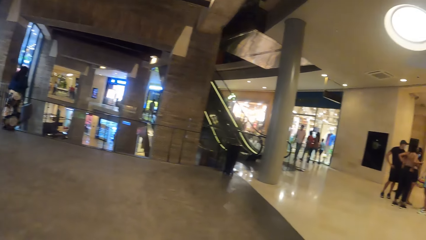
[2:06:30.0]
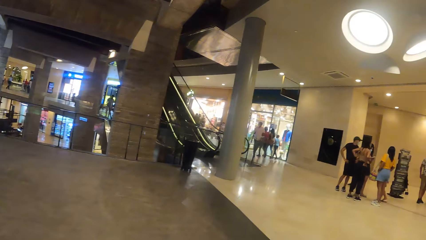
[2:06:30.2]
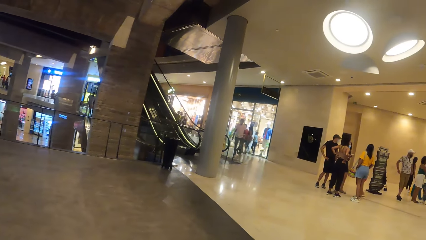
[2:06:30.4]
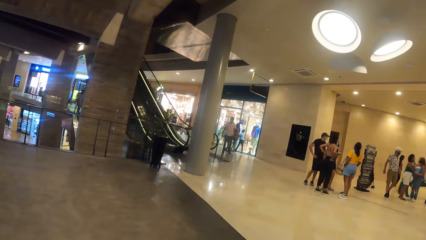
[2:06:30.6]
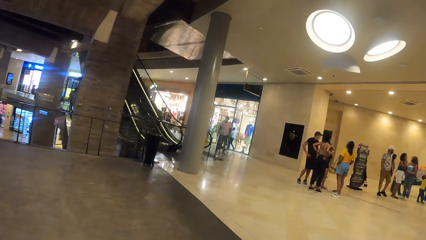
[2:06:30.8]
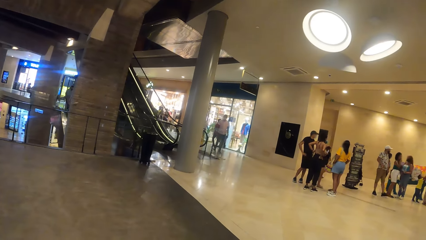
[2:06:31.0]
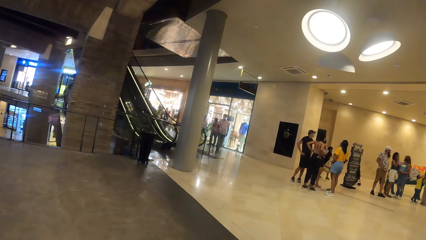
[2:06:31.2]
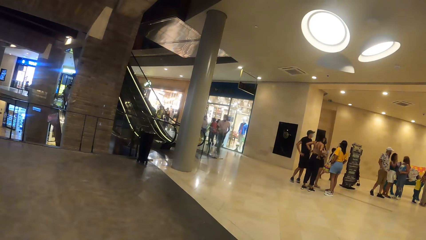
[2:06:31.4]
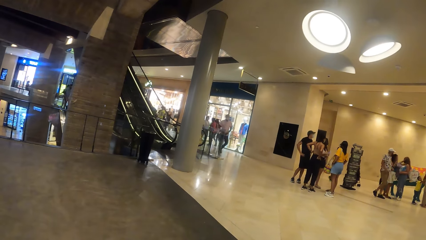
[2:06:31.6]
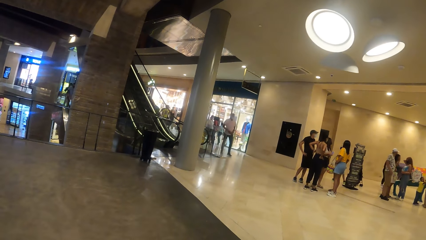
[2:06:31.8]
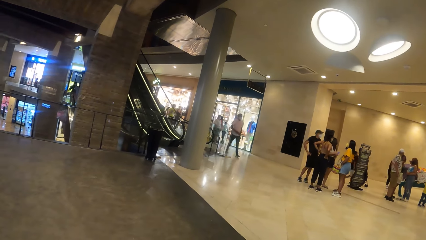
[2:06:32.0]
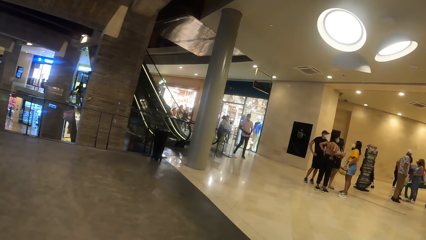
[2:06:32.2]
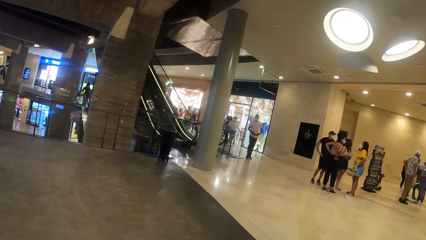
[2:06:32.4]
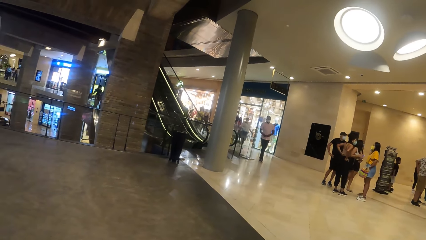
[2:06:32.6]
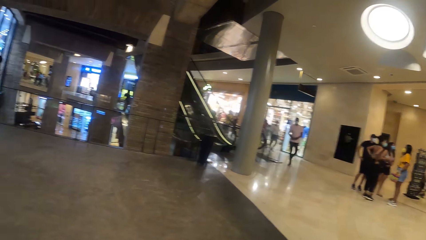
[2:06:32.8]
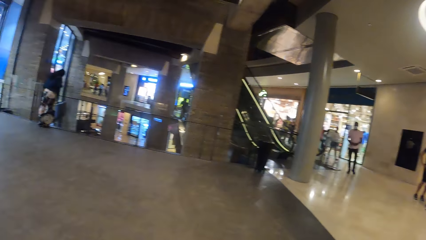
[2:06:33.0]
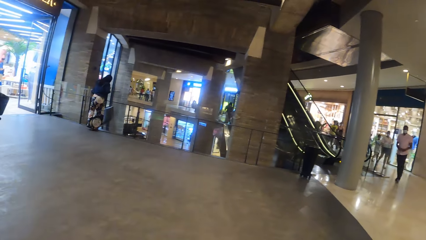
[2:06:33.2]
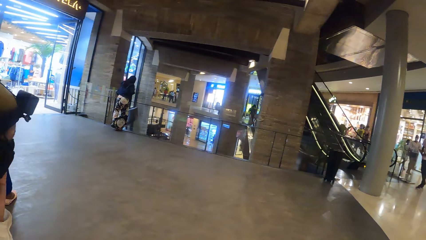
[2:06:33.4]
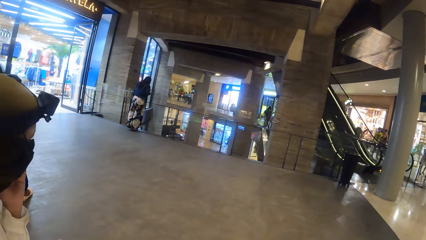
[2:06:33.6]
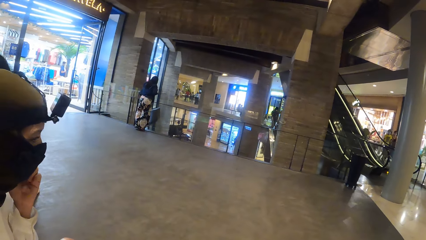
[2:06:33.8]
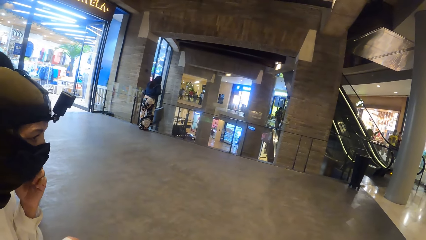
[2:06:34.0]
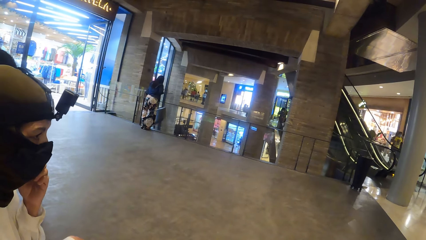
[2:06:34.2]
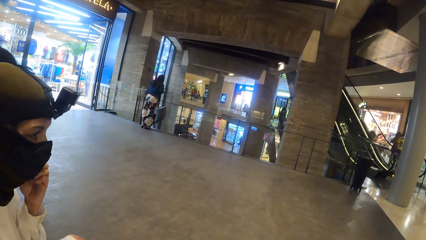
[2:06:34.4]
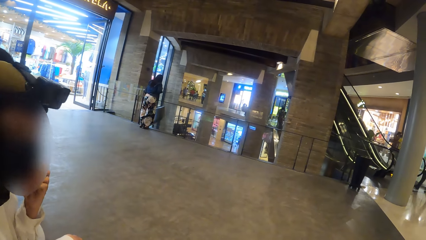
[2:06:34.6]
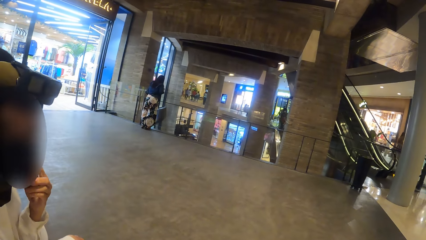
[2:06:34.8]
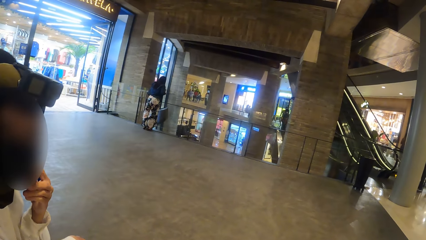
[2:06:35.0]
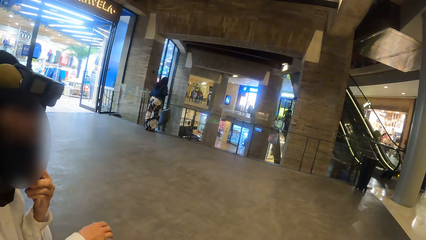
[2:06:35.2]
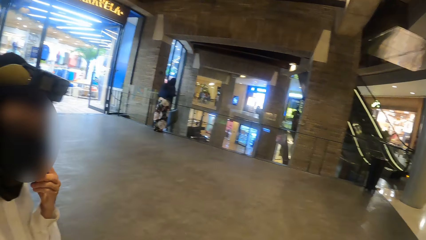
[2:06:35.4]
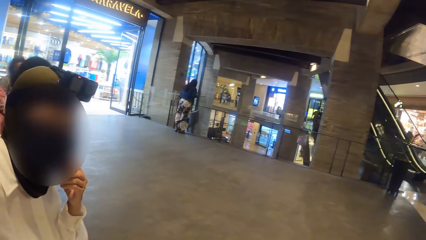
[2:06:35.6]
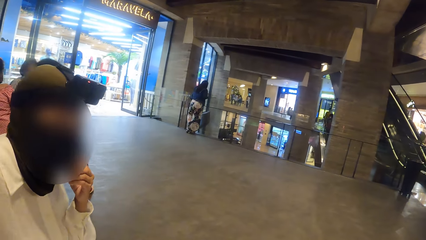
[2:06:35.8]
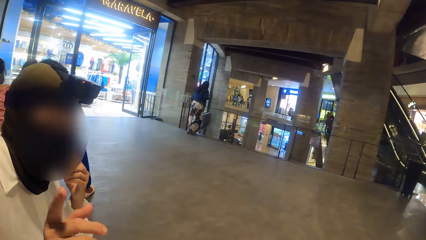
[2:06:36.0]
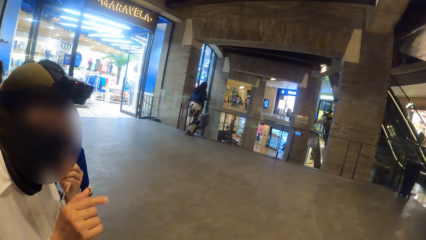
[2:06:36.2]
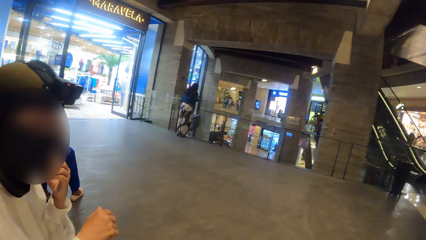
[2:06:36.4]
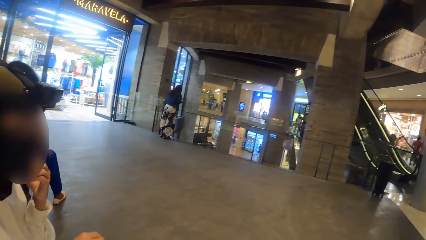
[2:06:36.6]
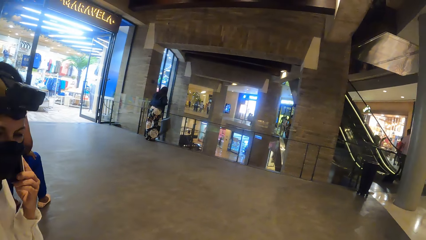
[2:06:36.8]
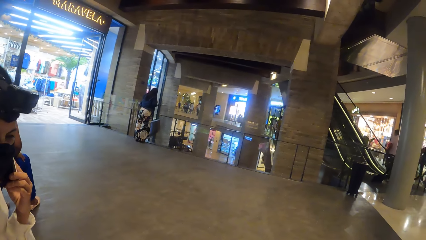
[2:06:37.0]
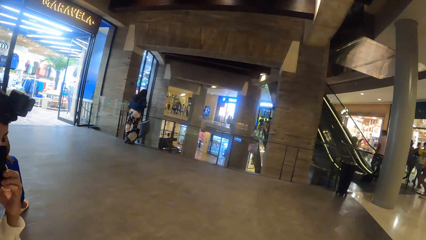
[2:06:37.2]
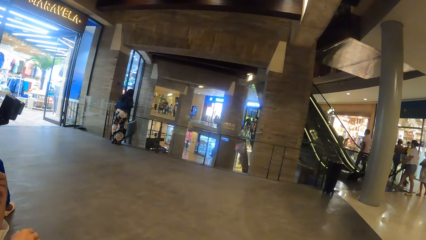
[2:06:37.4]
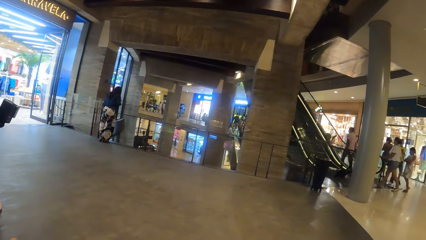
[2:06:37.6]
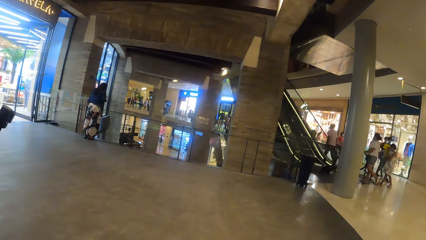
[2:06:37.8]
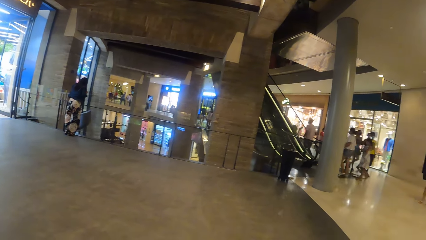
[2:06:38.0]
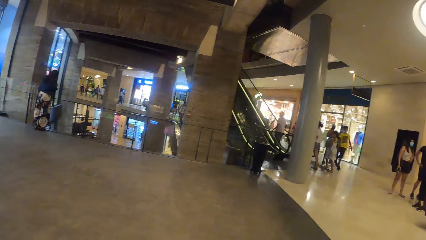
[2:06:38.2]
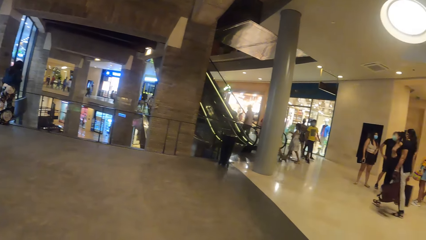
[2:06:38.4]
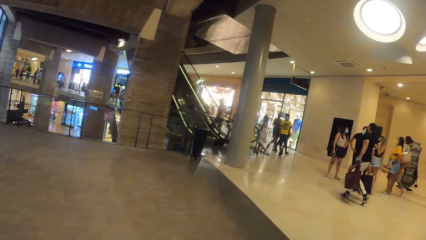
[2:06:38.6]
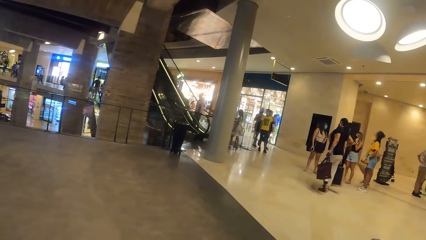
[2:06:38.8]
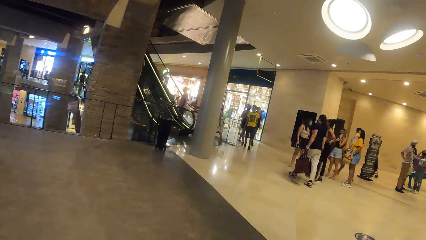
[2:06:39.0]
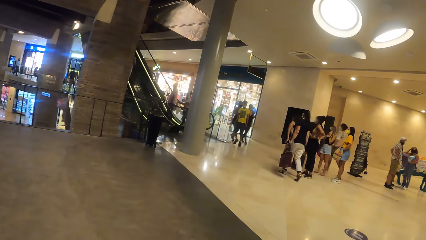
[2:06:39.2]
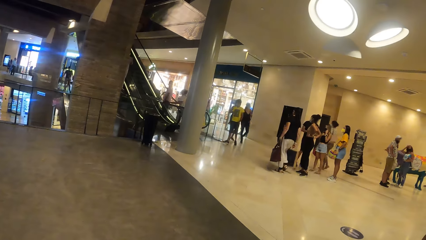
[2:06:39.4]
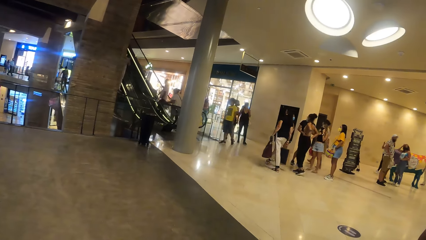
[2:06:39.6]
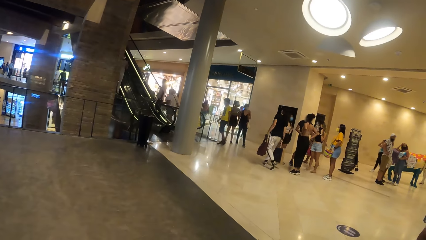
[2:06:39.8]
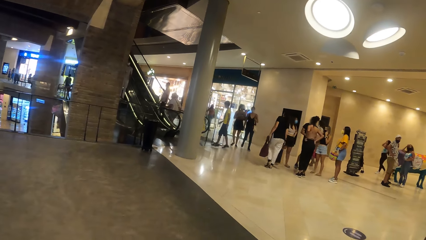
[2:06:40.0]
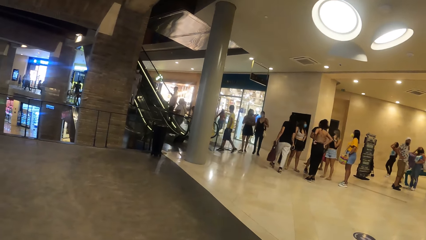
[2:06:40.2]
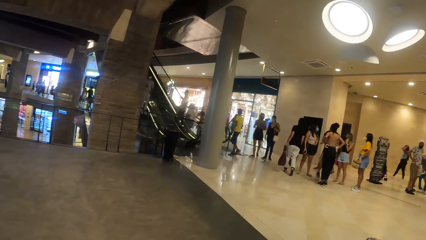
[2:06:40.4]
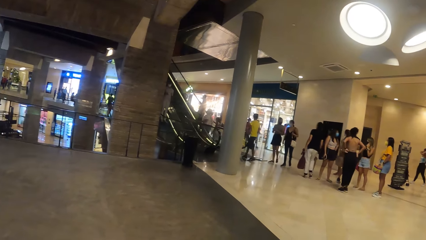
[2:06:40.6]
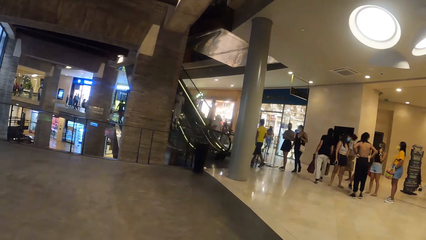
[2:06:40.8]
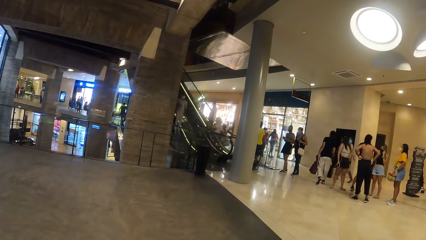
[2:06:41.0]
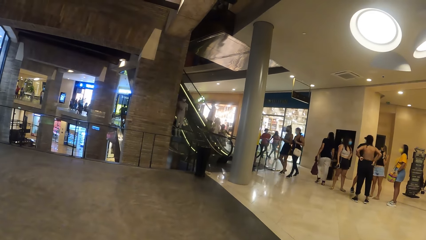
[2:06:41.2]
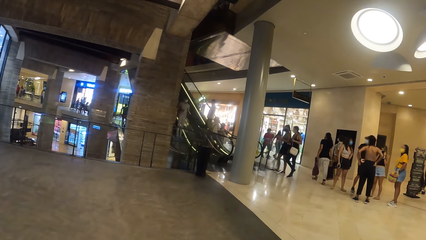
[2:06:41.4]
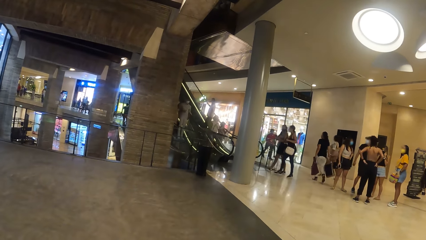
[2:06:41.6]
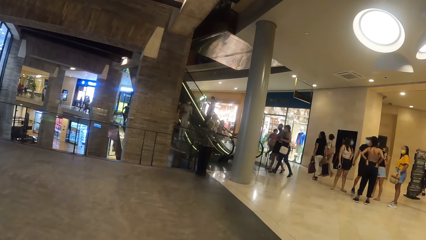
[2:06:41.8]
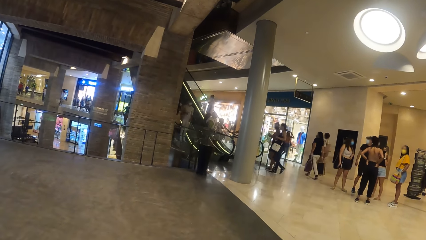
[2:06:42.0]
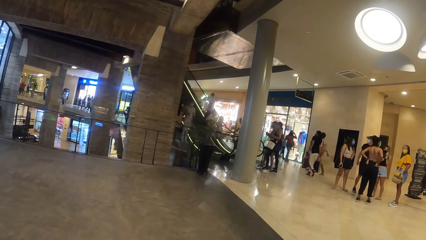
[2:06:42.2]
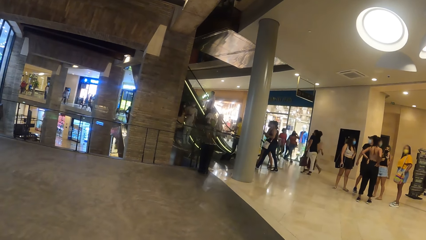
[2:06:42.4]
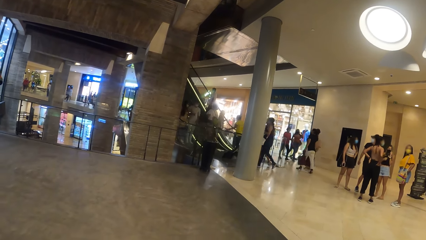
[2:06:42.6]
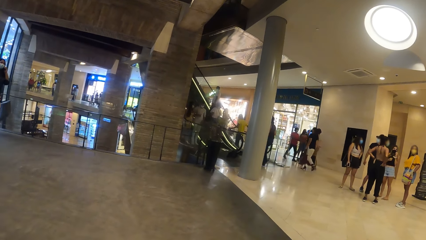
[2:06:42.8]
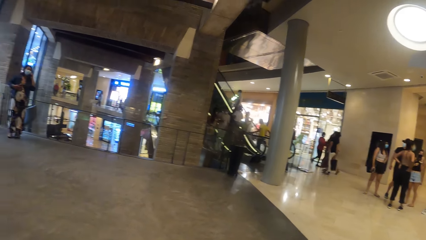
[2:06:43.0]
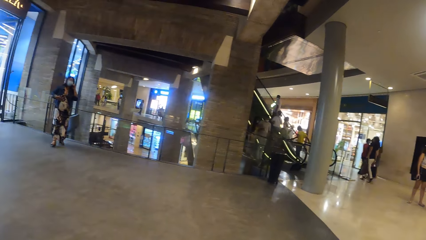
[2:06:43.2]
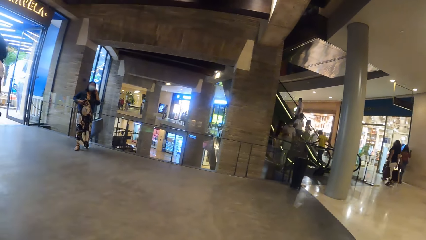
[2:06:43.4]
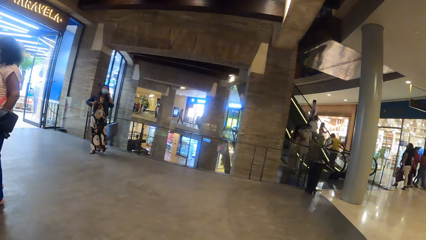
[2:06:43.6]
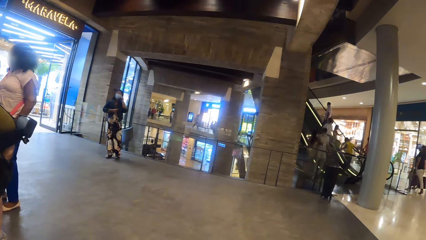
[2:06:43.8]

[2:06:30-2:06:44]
The camera wearer converses with a man. They interact with the woman. They look around the mall.

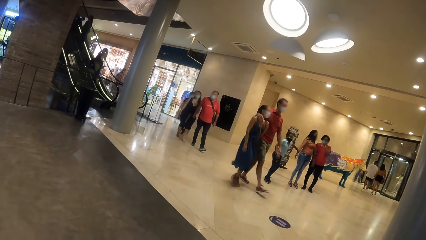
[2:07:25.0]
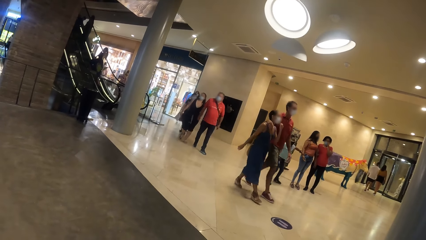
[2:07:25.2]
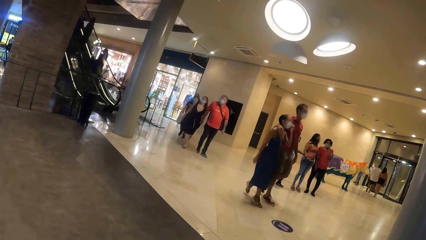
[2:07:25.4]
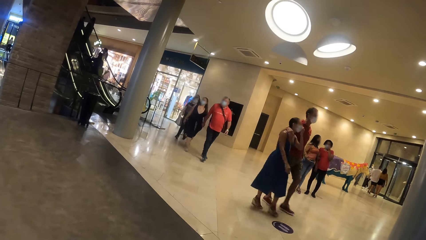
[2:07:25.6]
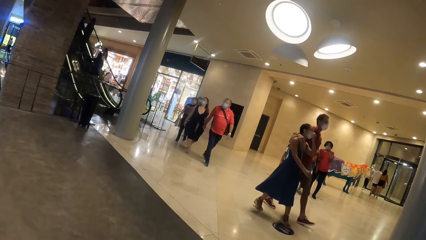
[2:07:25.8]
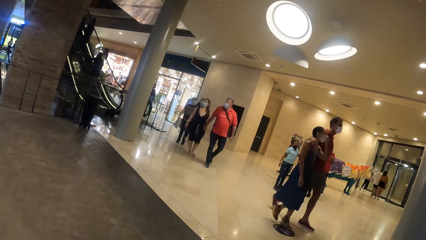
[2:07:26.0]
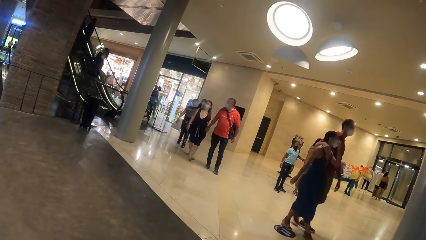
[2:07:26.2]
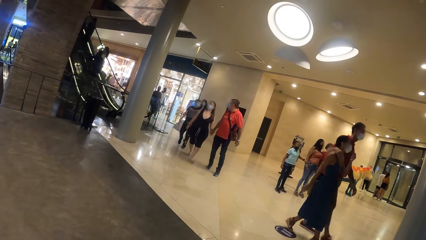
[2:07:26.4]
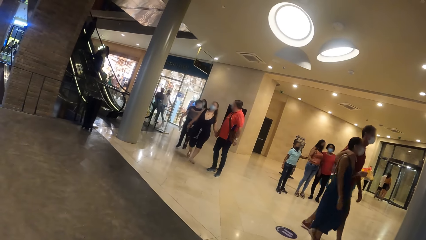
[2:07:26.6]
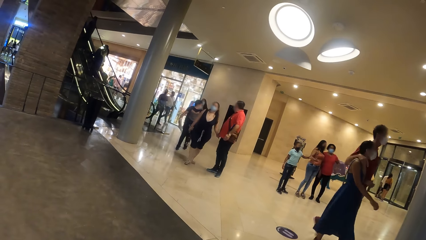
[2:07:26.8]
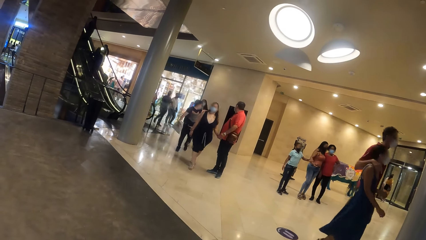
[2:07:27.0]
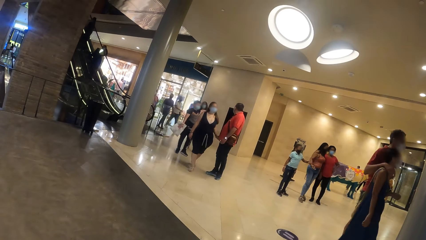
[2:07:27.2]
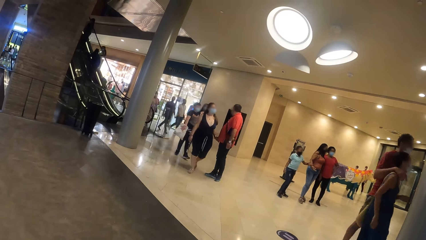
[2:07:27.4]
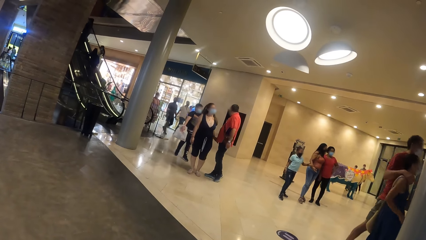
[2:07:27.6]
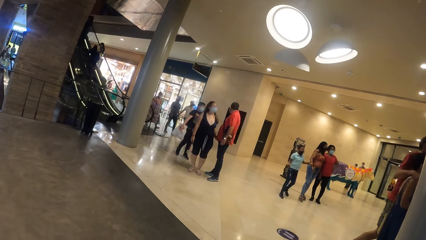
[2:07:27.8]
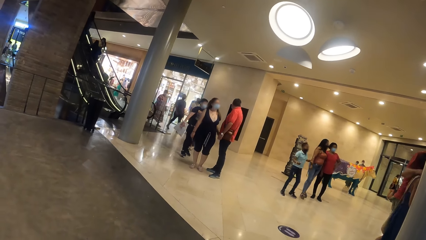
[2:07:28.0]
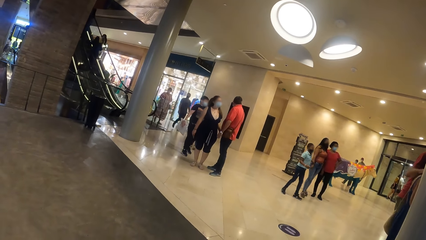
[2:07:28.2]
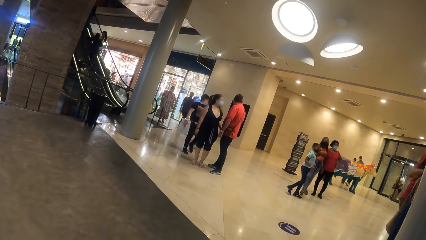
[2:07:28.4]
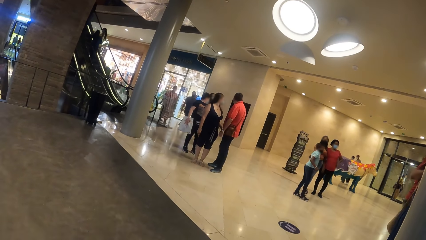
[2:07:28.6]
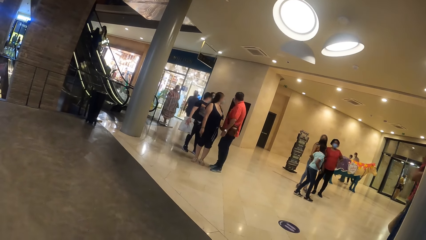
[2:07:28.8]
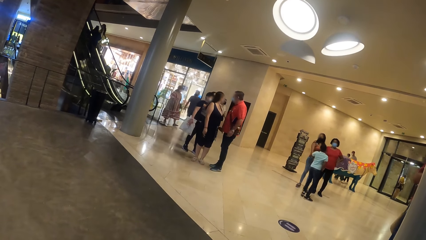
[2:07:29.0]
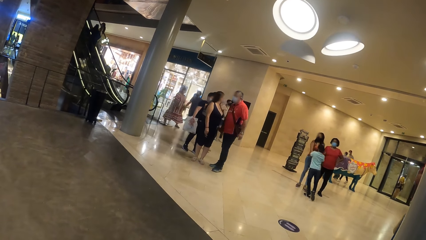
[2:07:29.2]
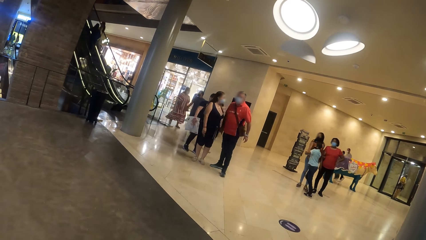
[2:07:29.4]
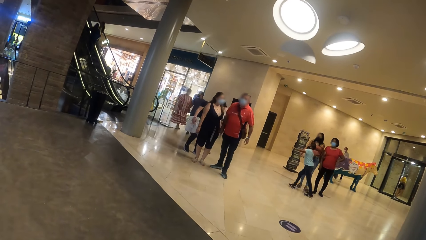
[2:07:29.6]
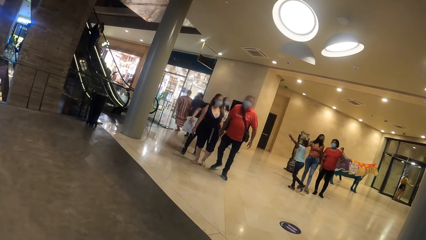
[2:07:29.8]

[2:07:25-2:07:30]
A man interacts with a woman.
